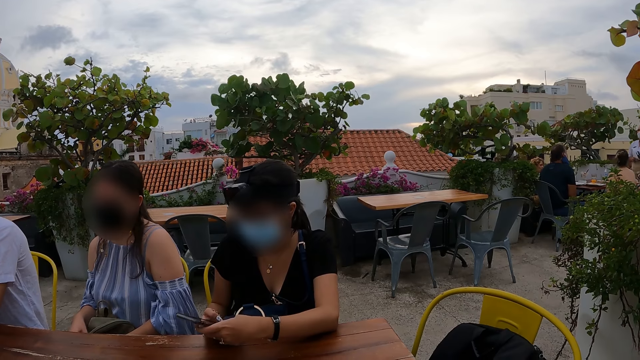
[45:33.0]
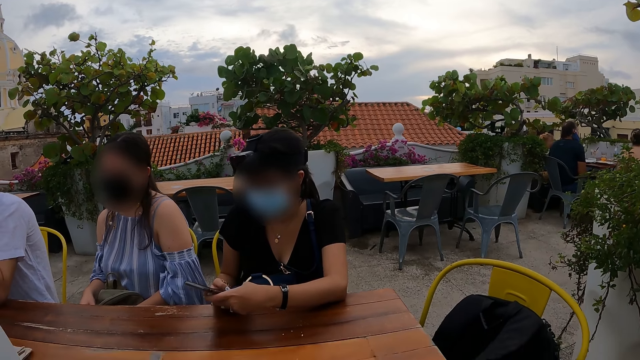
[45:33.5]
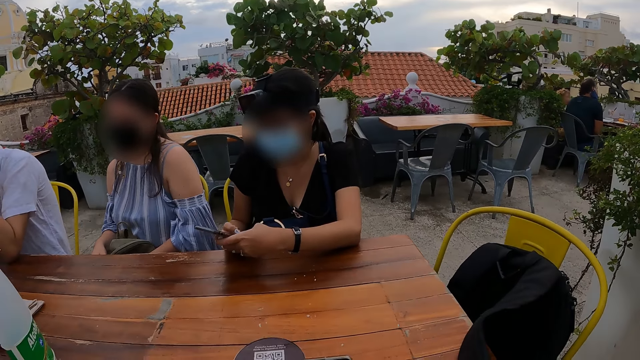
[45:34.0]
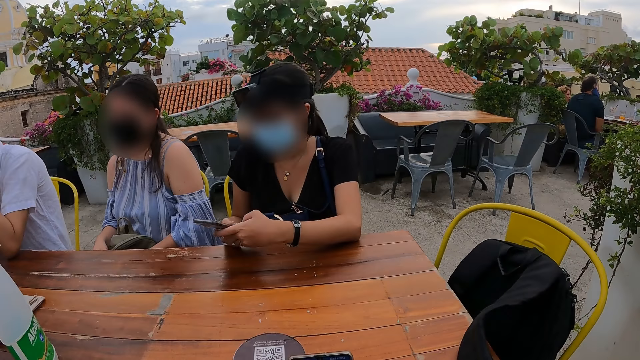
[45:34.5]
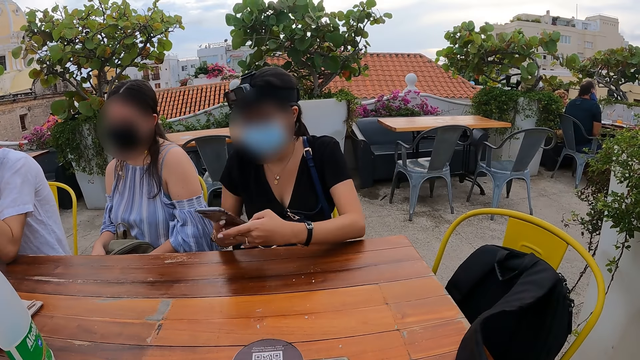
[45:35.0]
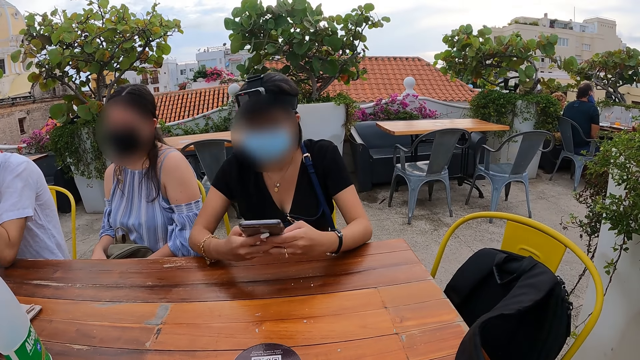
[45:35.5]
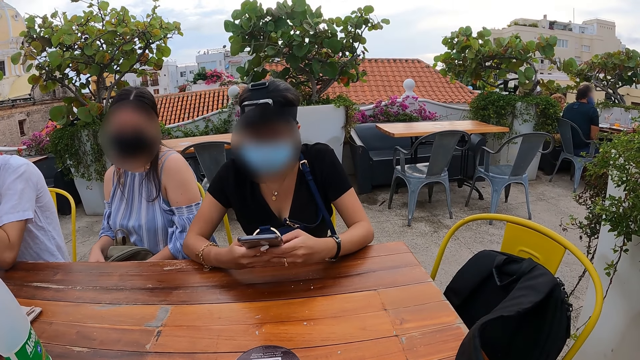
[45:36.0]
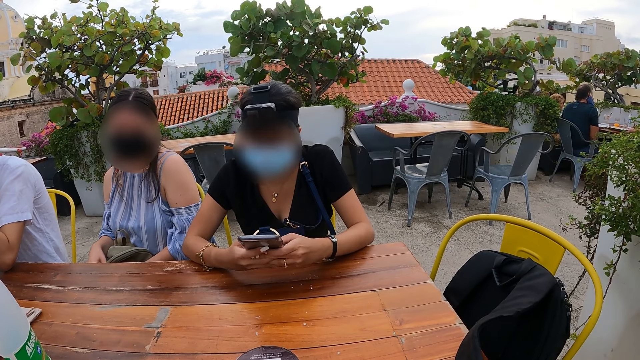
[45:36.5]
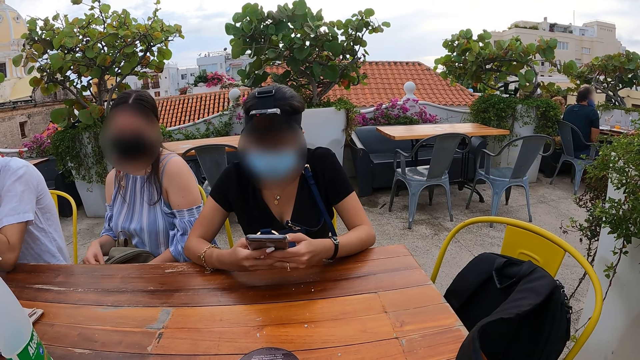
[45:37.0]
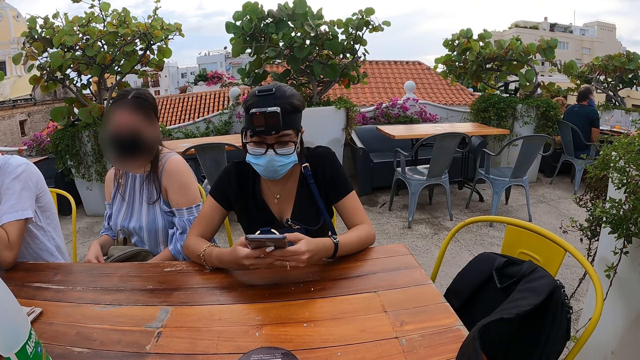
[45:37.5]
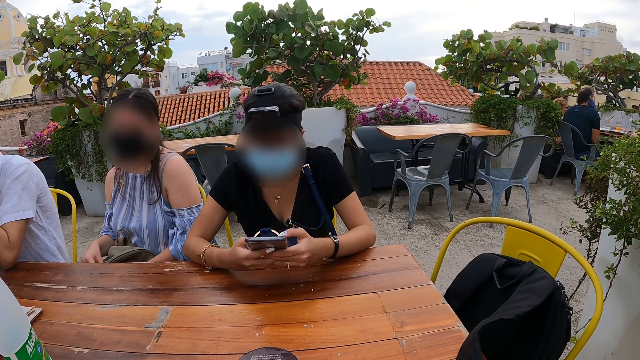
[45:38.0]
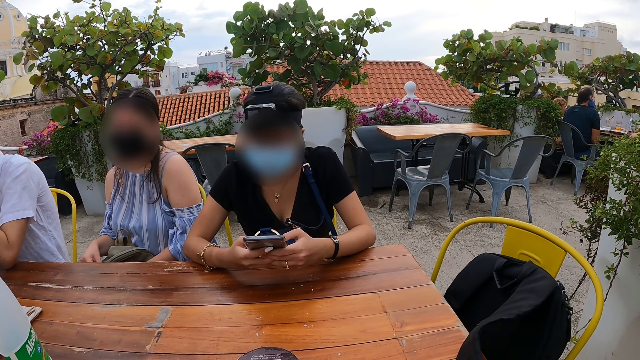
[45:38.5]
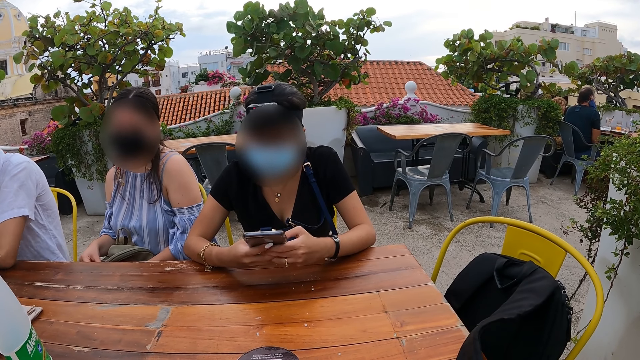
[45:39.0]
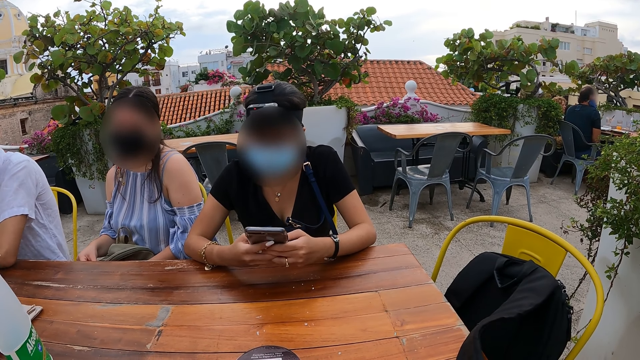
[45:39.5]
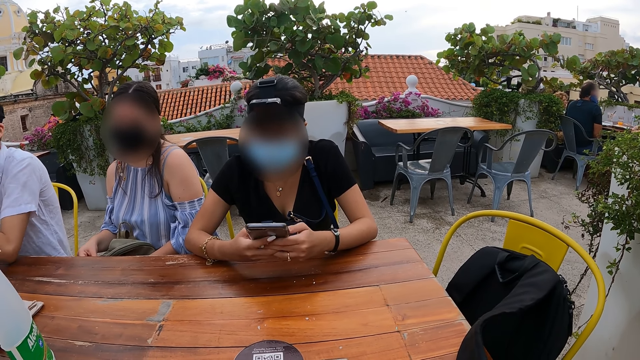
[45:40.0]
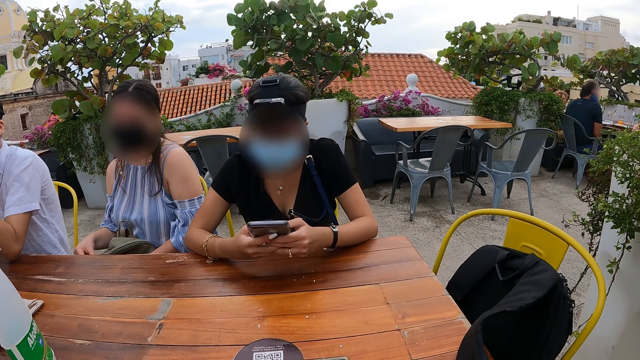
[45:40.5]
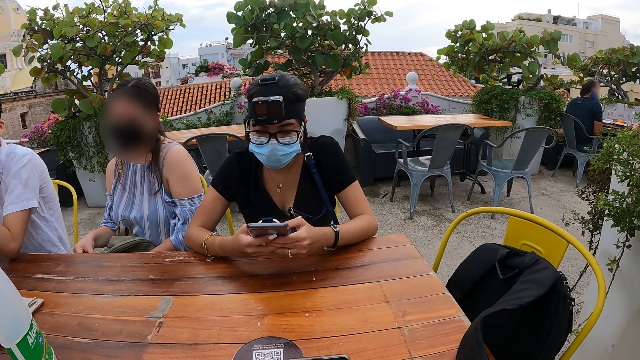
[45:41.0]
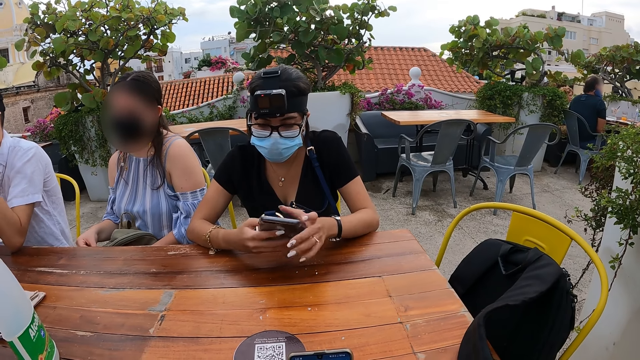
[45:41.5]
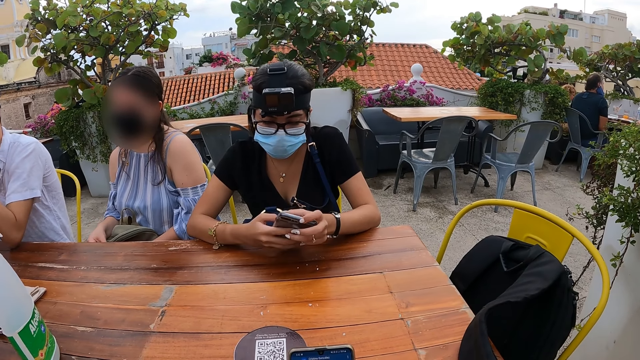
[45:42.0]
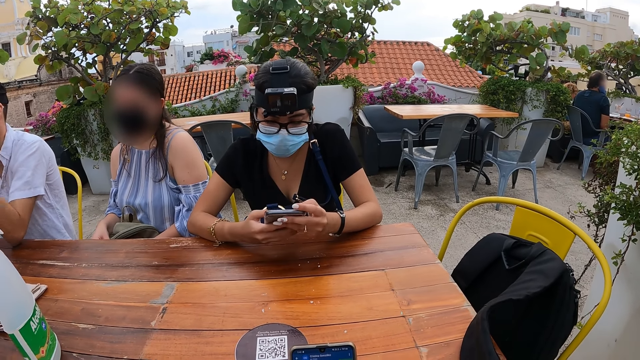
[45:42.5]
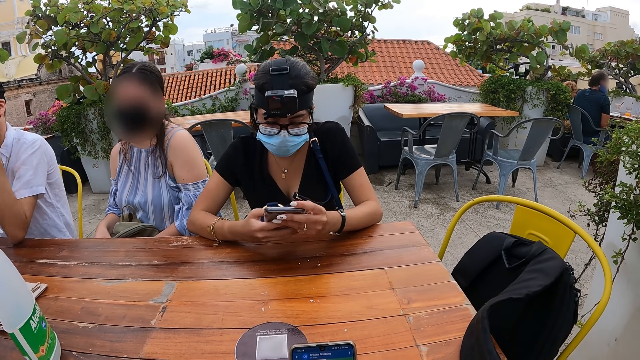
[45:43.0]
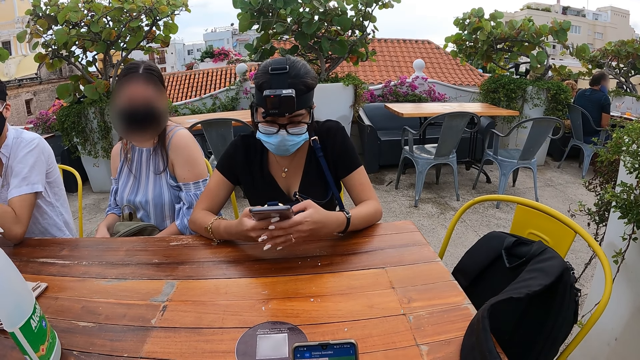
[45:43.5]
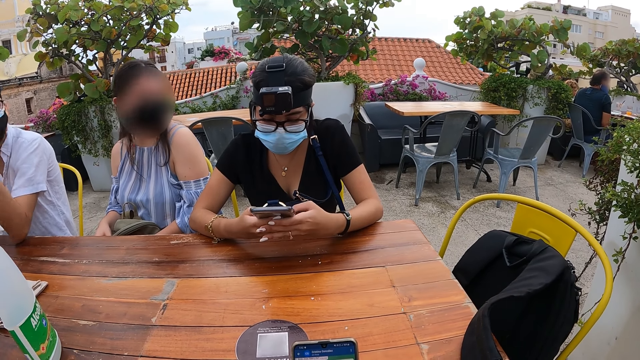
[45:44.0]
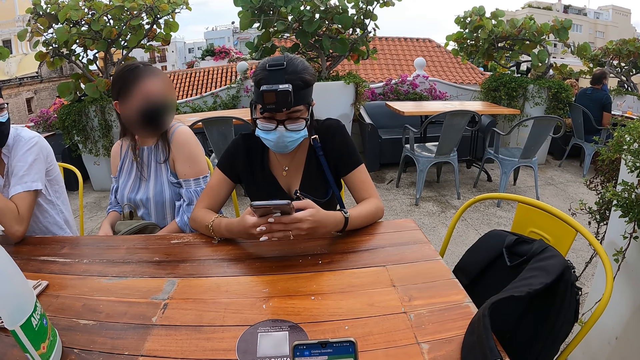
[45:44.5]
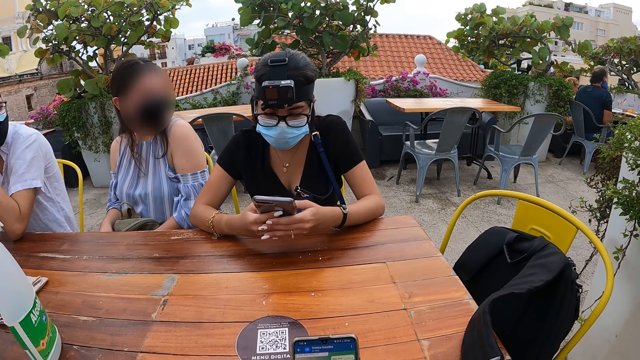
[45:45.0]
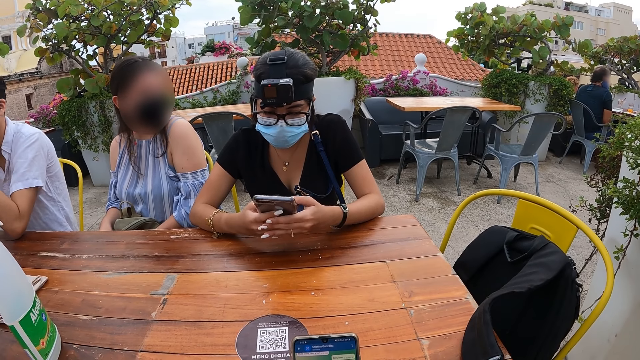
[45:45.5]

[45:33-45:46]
A woman rests her hands on the table. A man converses with the group of people at the table.

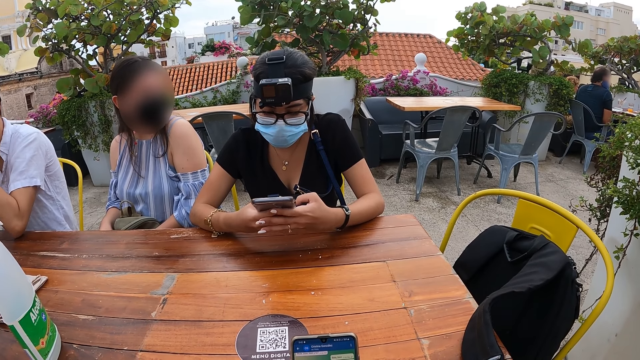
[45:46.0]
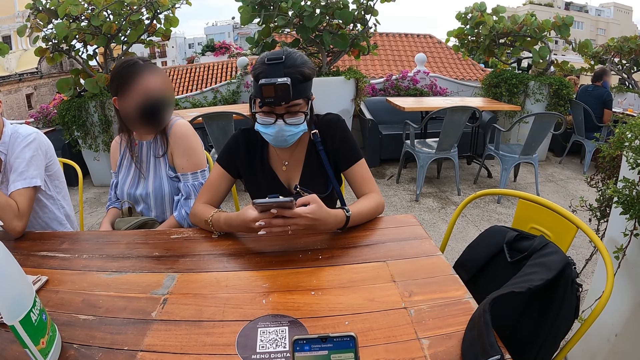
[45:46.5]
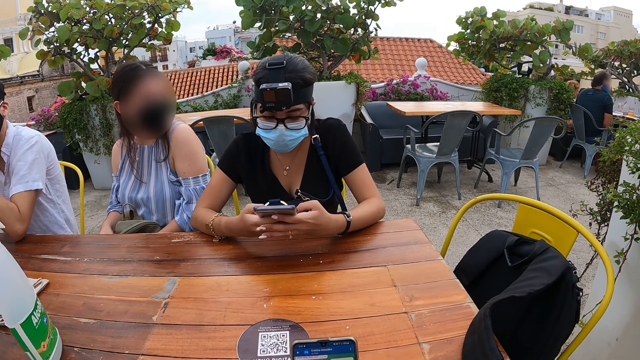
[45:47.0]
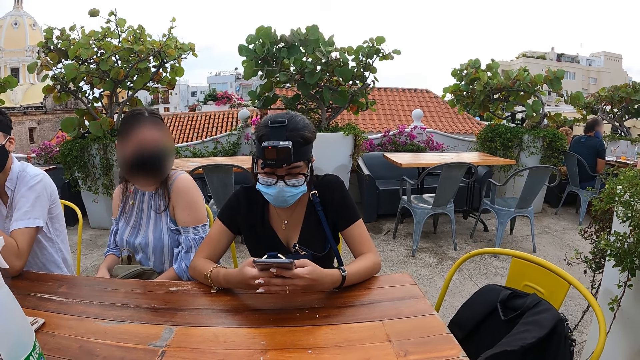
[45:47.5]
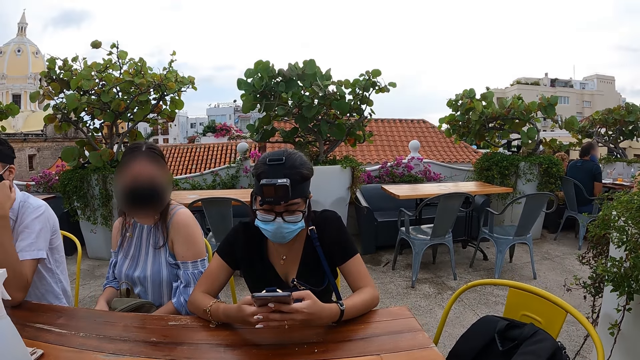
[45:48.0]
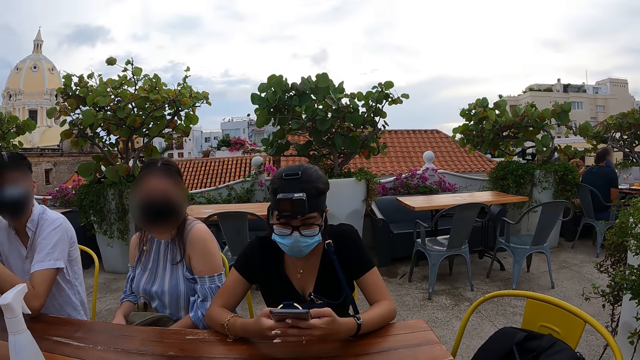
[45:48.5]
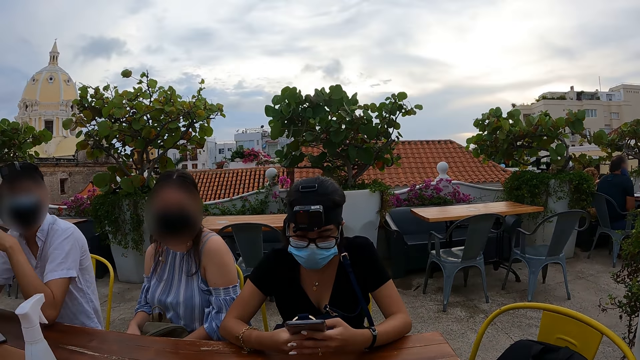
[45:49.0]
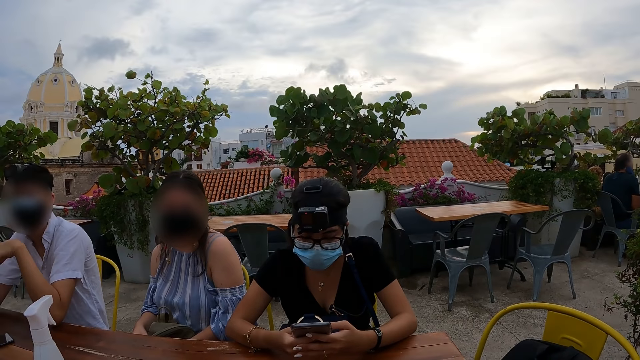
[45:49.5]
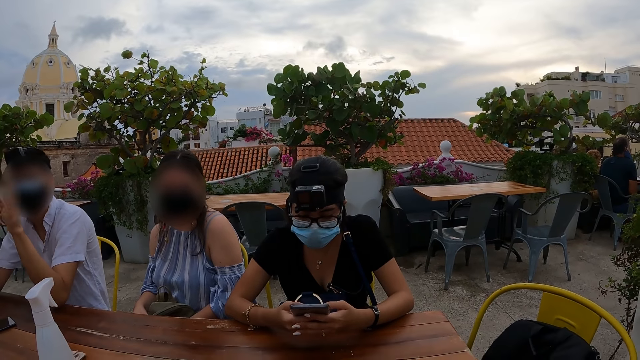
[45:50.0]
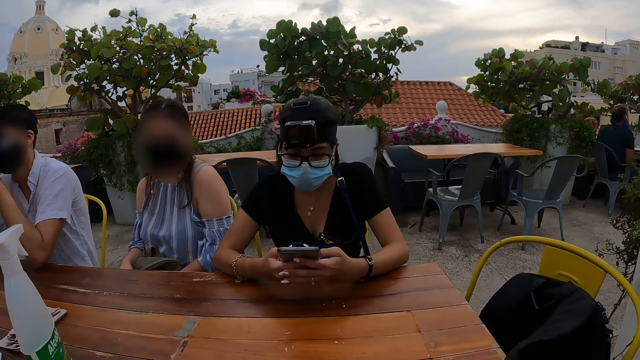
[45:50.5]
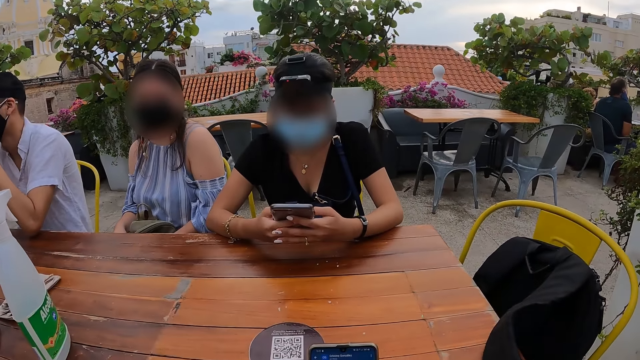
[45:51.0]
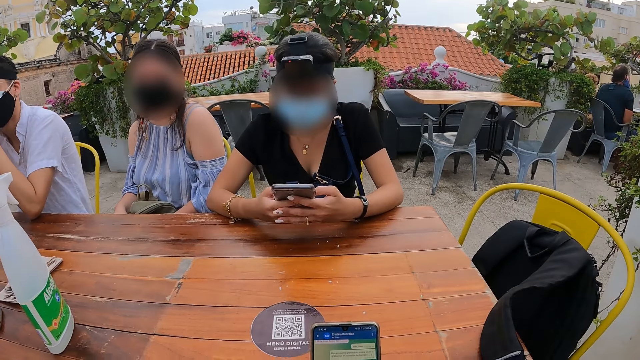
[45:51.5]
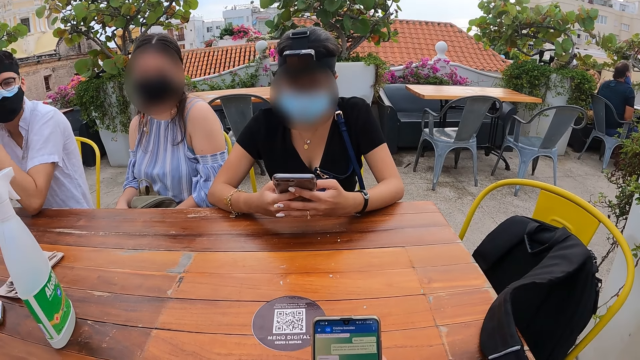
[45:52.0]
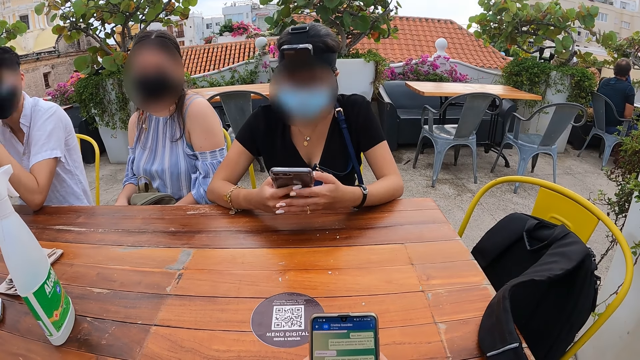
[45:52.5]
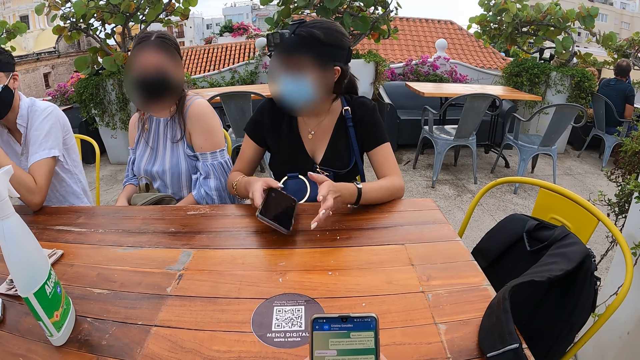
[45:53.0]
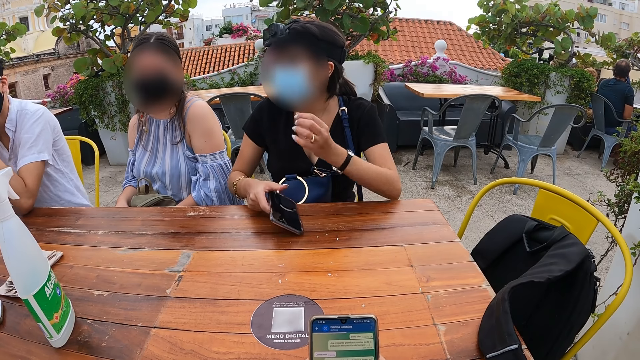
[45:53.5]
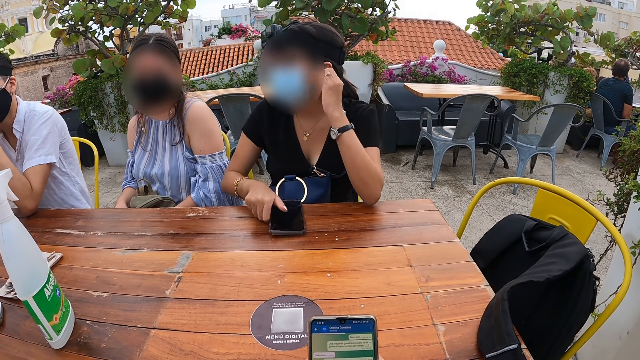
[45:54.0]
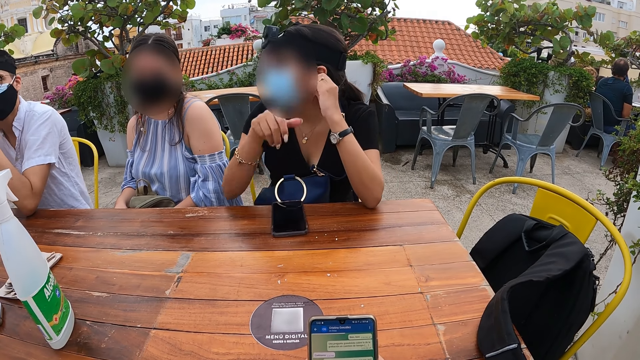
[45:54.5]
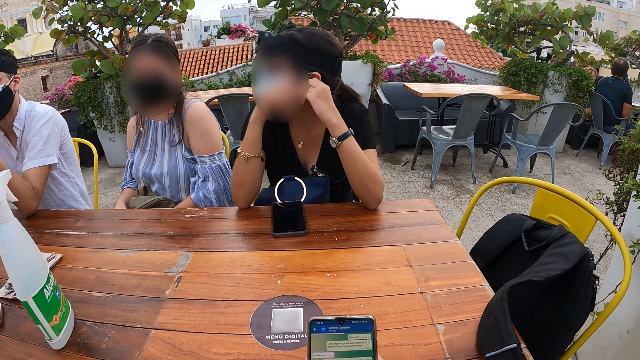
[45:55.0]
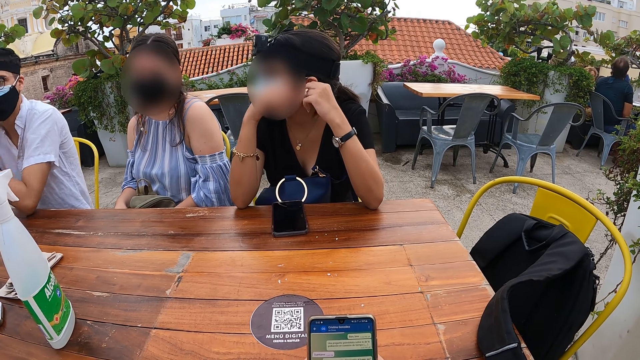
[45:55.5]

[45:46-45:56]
A woman looks at another woman. The other woman places the phone on the table with her right hand. She adjusts her left earring with her left hand and adjusts her left earring with both hands.
